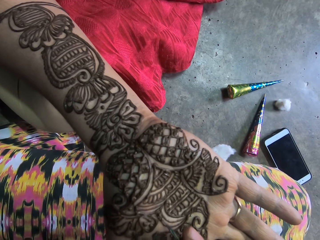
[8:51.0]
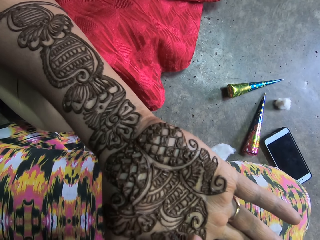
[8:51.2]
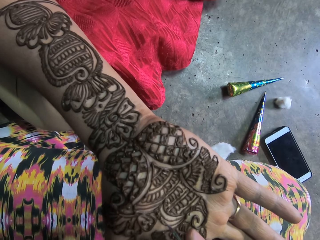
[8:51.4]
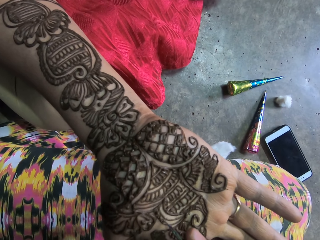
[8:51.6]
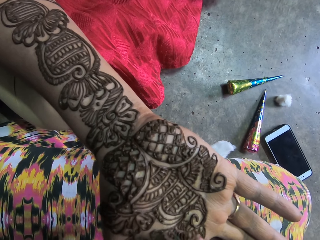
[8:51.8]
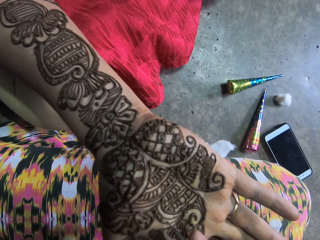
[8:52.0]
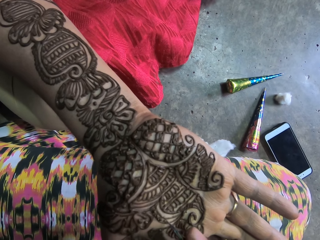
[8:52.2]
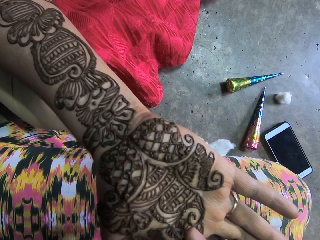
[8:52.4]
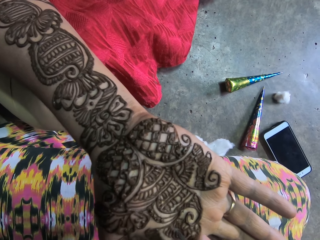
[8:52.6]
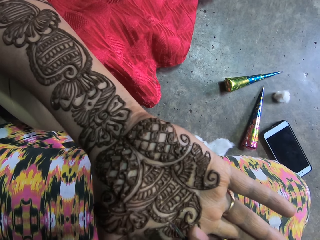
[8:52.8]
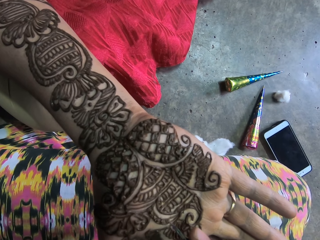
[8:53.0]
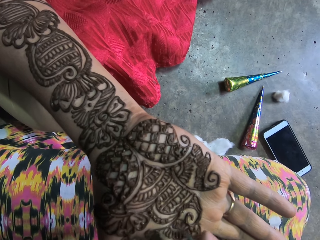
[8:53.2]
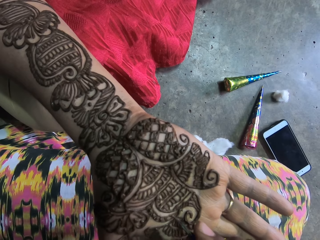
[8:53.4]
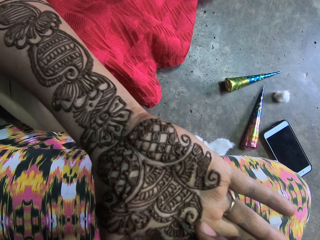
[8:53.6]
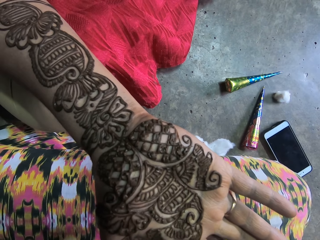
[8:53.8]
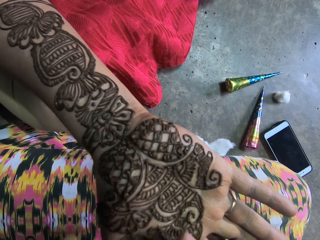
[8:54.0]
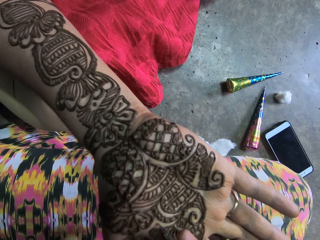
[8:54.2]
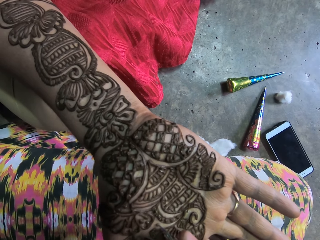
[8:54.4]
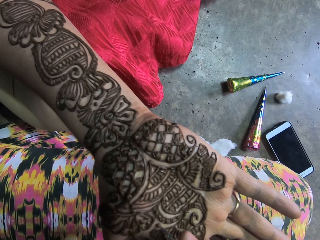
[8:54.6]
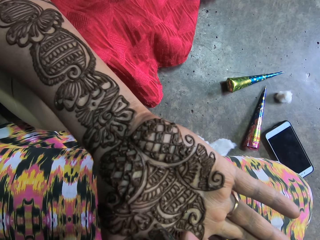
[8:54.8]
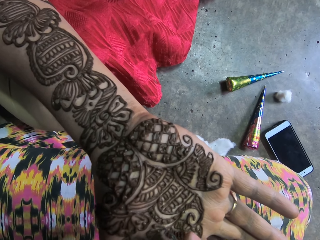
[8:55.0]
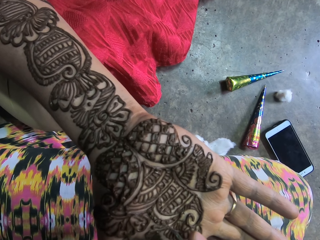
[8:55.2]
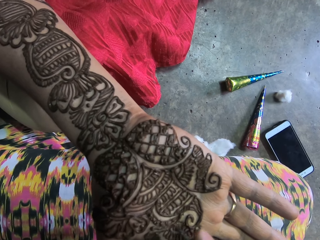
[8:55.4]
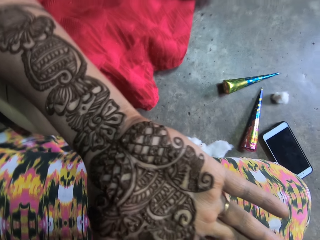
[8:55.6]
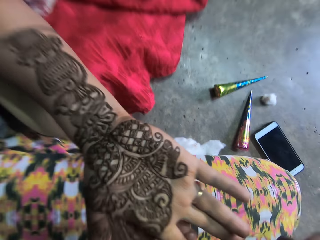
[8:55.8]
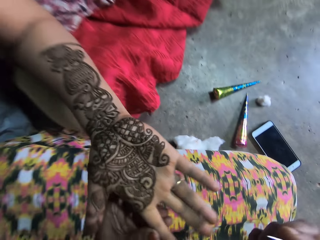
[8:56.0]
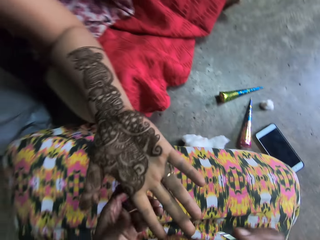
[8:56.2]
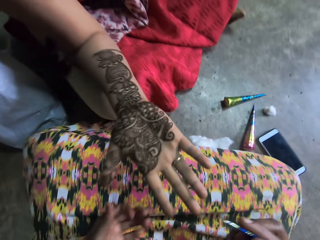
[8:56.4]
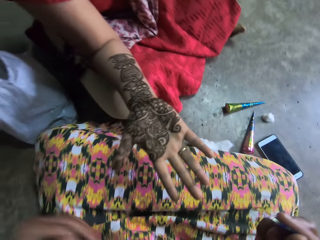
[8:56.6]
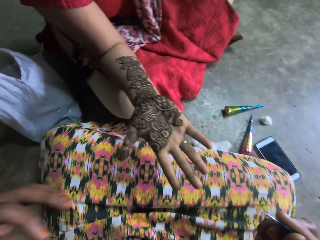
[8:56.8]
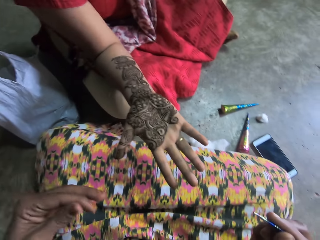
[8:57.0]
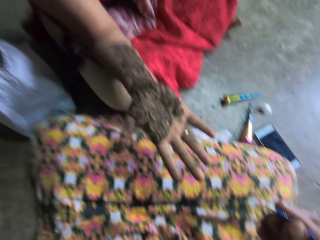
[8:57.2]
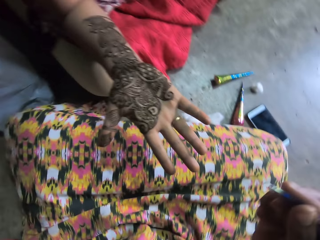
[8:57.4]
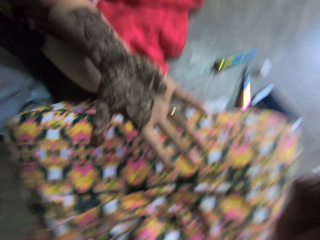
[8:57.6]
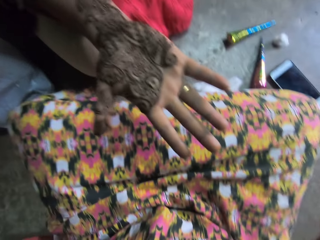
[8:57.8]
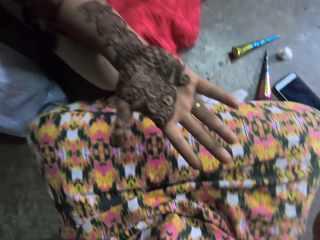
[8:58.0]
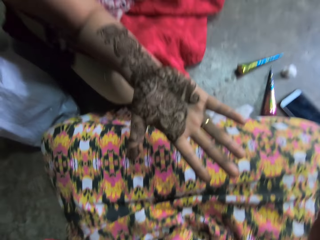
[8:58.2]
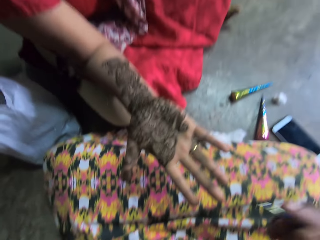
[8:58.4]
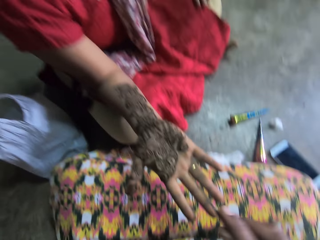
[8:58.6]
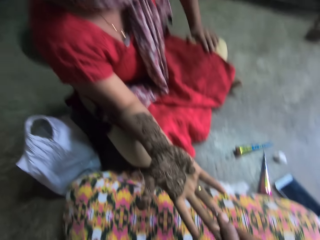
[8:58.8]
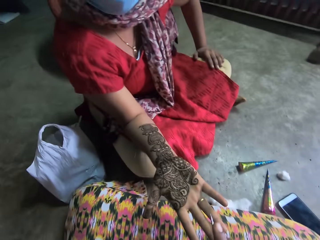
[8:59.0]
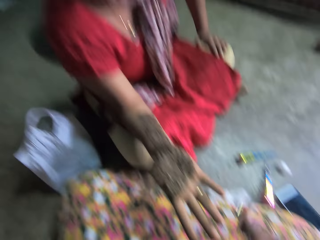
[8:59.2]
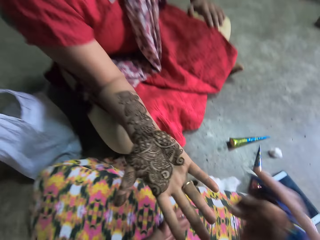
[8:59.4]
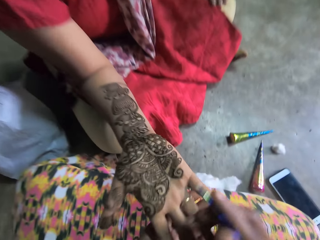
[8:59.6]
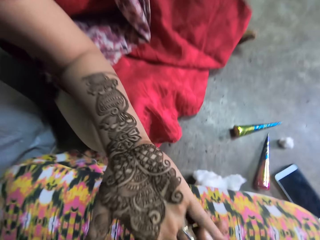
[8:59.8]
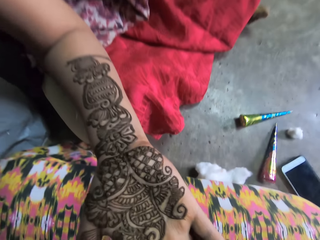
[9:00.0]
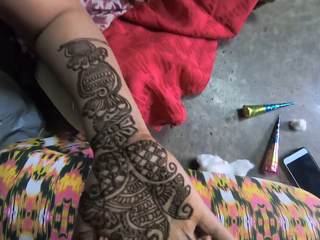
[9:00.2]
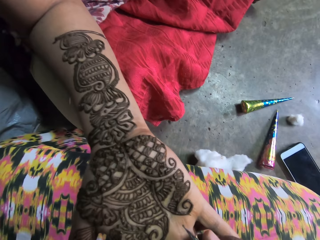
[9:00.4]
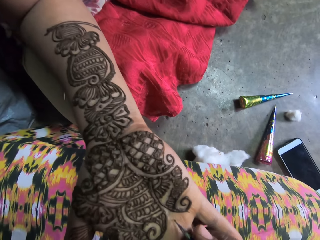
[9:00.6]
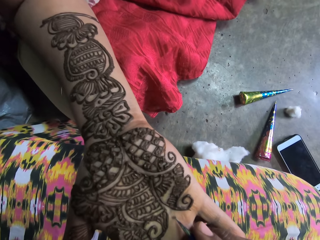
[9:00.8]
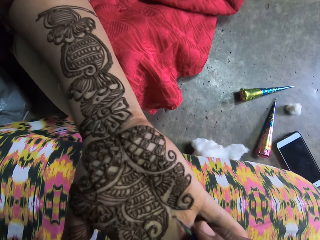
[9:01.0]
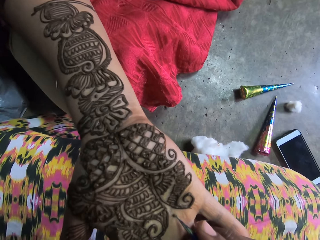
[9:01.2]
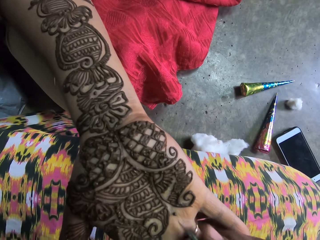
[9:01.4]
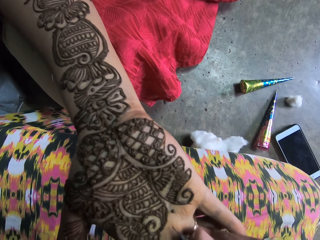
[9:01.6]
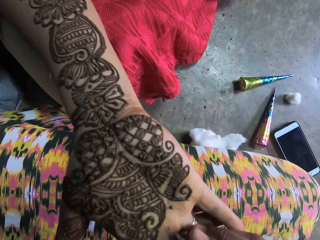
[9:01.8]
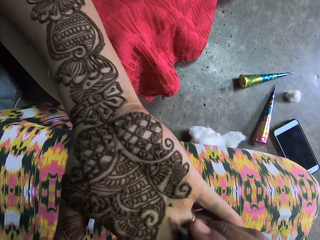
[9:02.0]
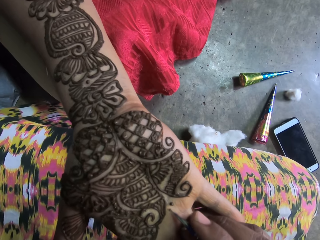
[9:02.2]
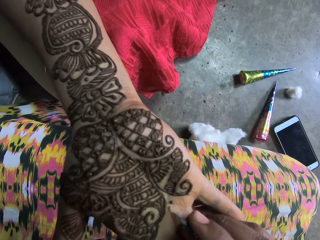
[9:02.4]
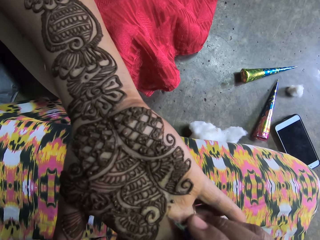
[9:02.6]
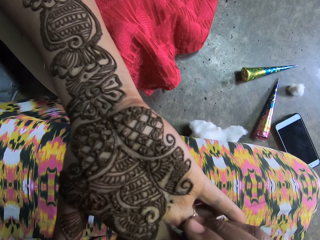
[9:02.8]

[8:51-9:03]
The camera wearer looks around. She touches her face with her right hand. She interacts with the woman. She draws the tattoo on the right hand of the woman with the tattoo pen in her right hand.

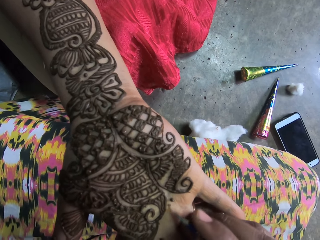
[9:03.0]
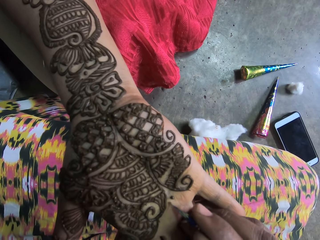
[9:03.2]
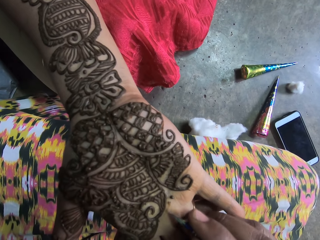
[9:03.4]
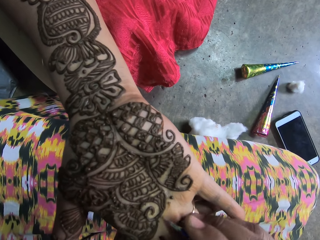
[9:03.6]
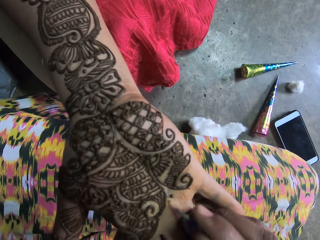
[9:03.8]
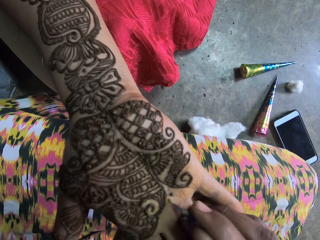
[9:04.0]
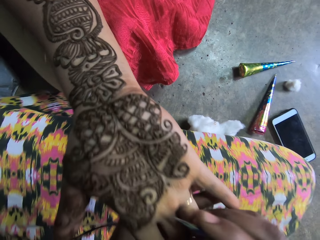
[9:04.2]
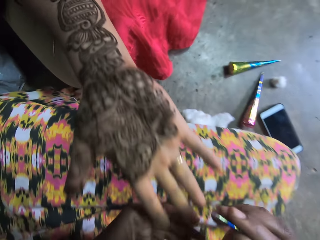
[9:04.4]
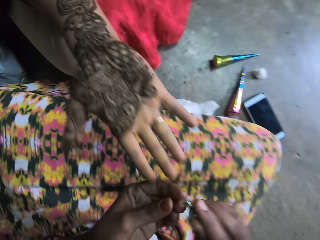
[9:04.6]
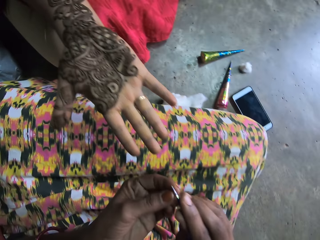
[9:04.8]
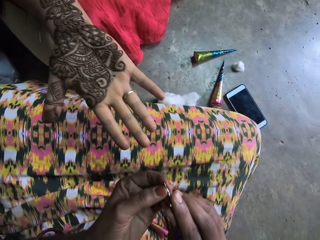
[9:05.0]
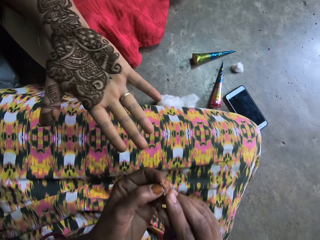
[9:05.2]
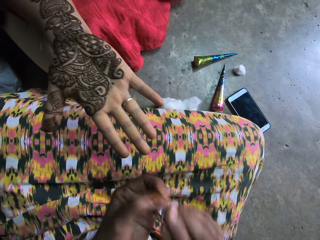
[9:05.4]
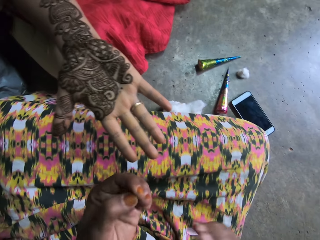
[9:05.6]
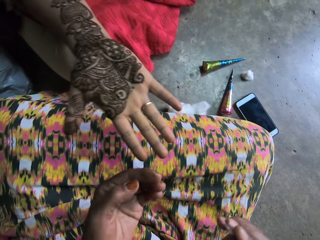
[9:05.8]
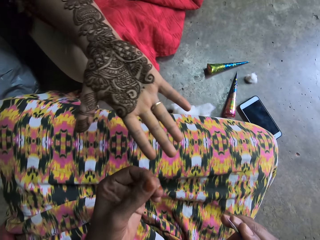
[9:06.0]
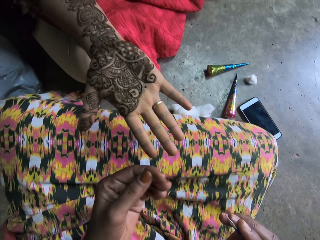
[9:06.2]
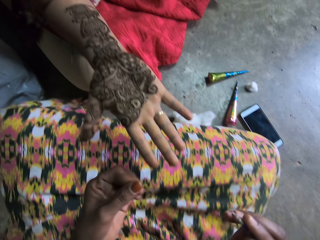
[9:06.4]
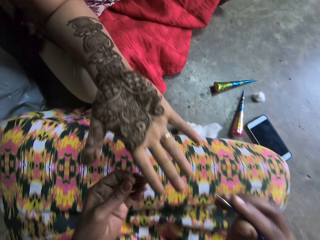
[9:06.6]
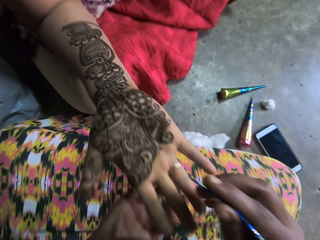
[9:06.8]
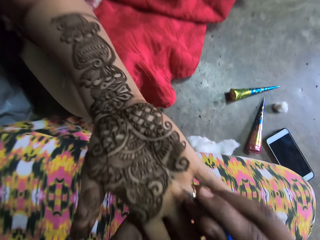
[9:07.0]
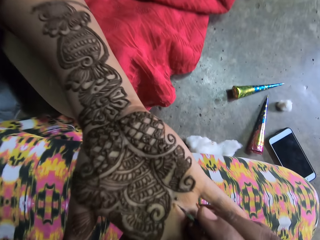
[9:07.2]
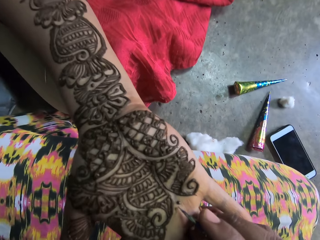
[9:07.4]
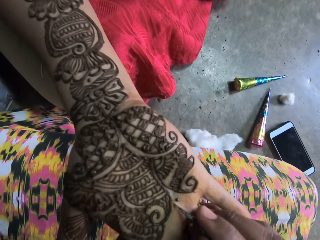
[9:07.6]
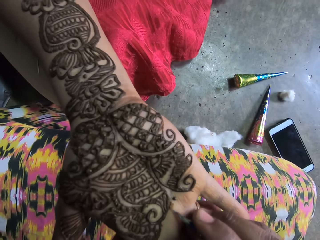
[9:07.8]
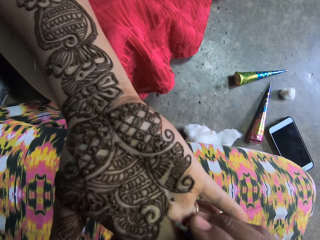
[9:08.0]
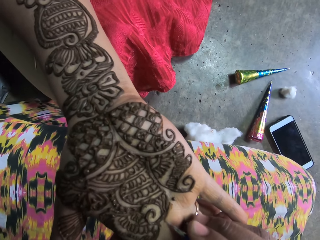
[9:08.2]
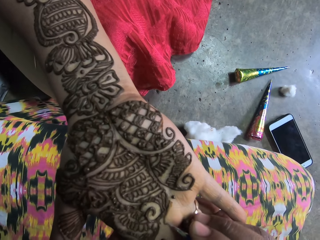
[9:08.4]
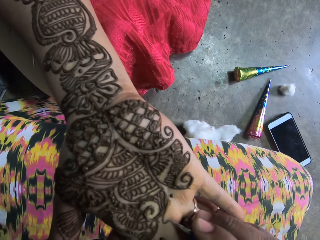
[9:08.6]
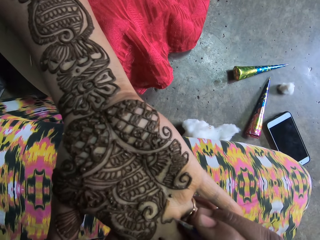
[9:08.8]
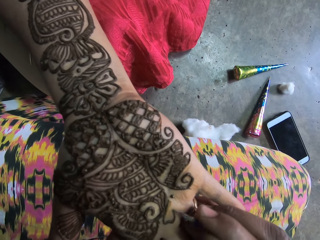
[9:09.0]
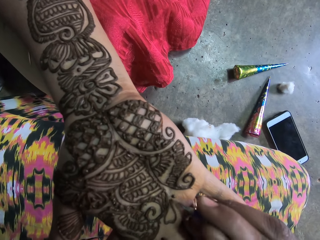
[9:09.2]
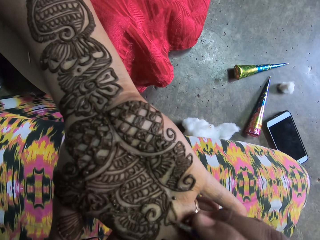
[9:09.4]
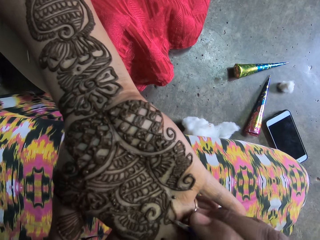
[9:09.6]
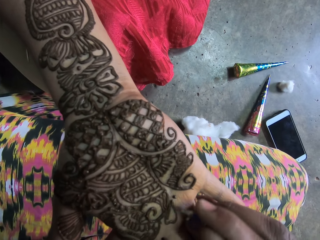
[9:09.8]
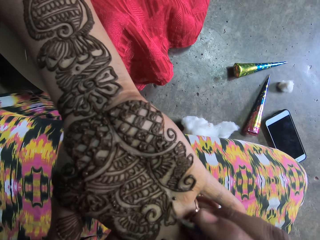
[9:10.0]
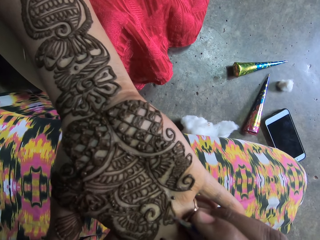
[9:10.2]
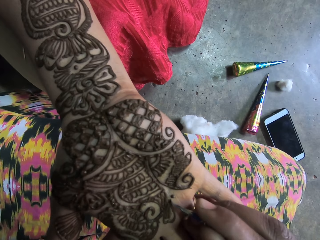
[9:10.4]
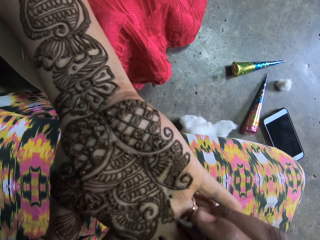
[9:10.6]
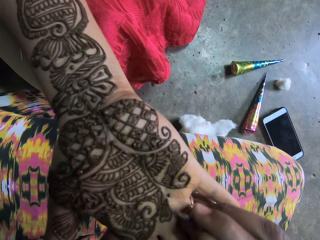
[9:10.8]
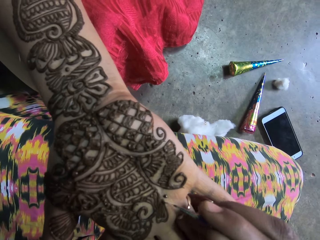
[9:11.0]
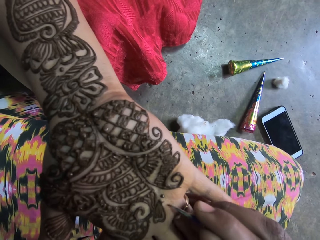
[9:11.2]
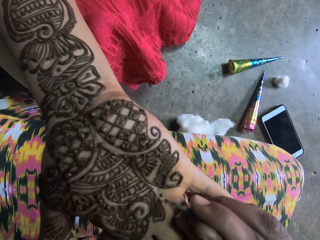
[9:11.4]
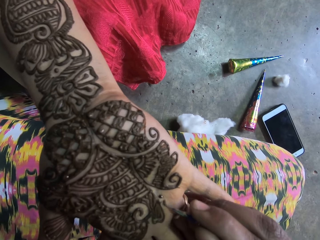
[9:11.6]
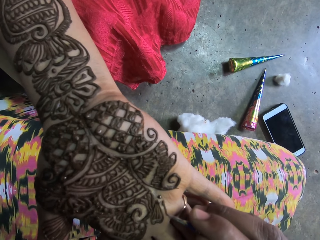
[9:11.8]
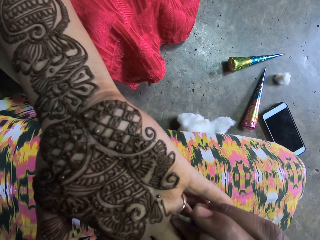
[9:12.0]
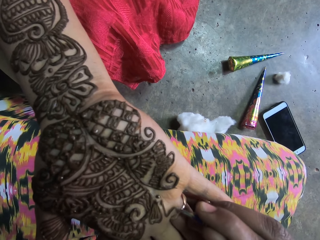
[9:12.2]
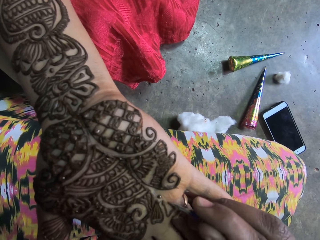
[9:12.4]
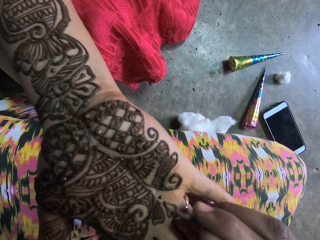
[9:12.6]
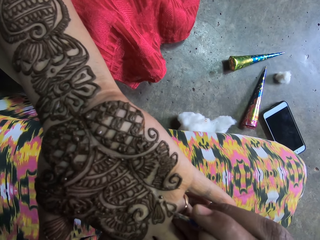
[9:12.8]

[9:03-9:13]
The camera wearer cleans the tip of the tattoo pen with her left hand. She holds the pen containing henna. She draws the tattoo on the right hand of the woman with the tattoo pen in her right hand.
